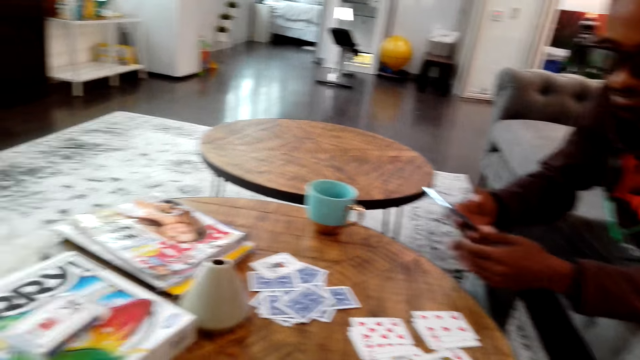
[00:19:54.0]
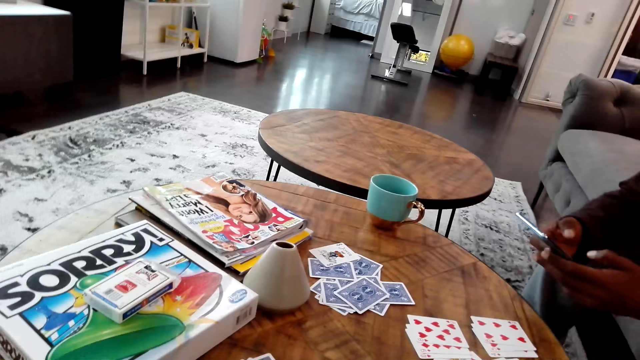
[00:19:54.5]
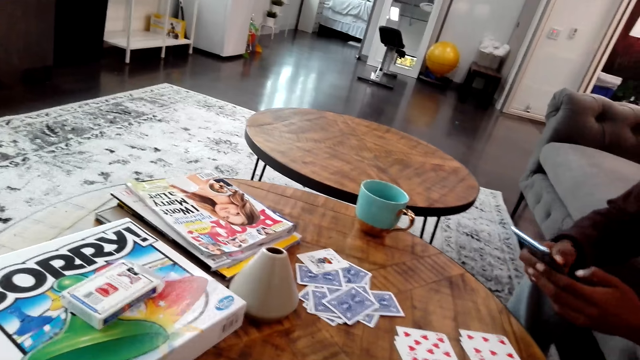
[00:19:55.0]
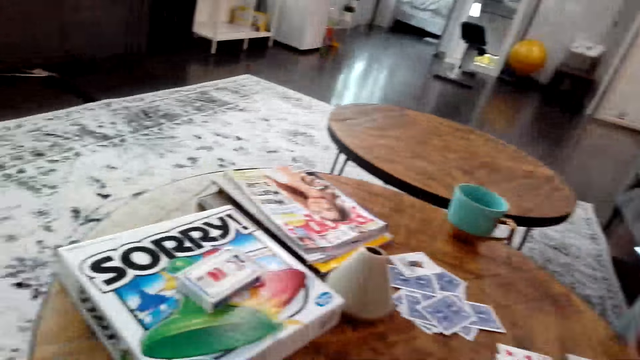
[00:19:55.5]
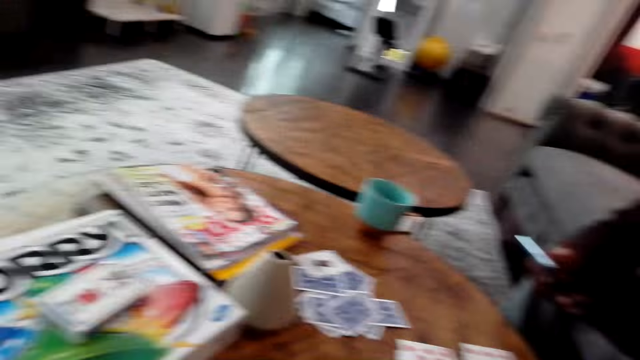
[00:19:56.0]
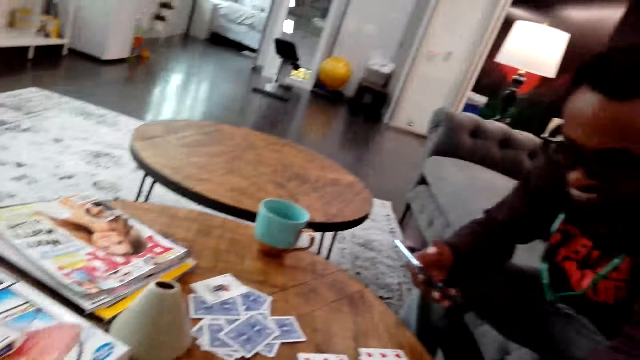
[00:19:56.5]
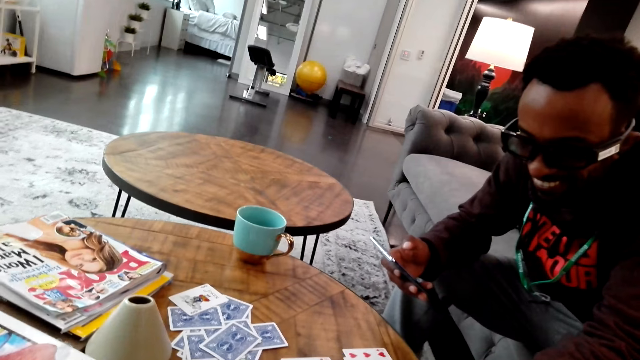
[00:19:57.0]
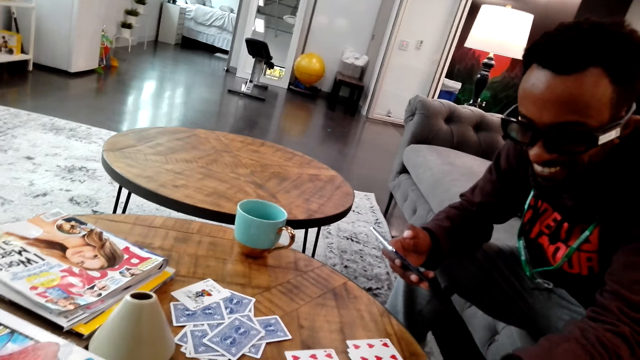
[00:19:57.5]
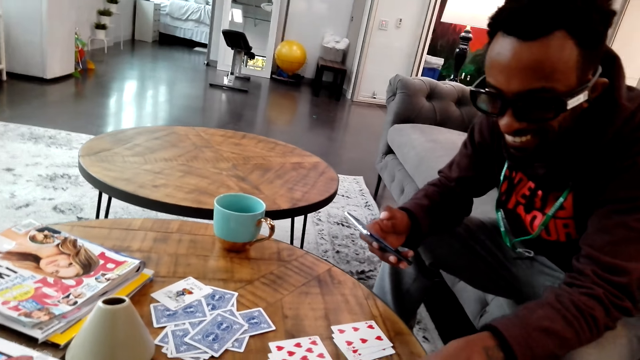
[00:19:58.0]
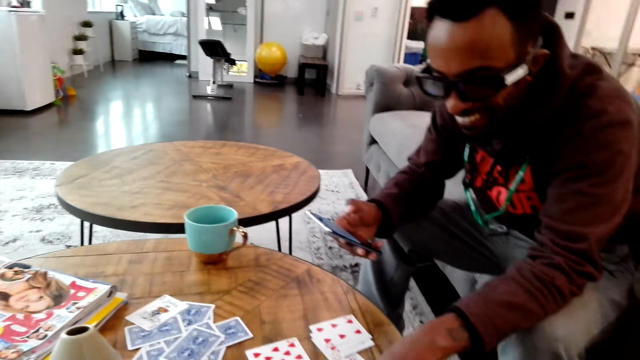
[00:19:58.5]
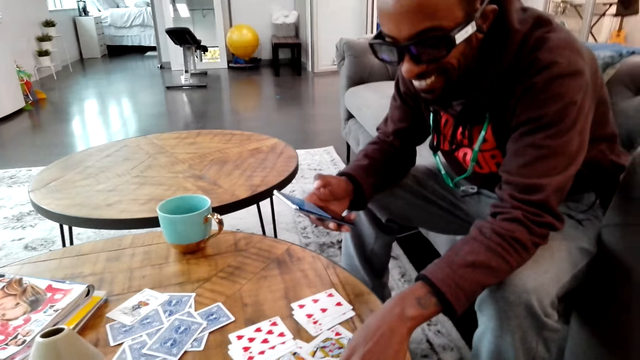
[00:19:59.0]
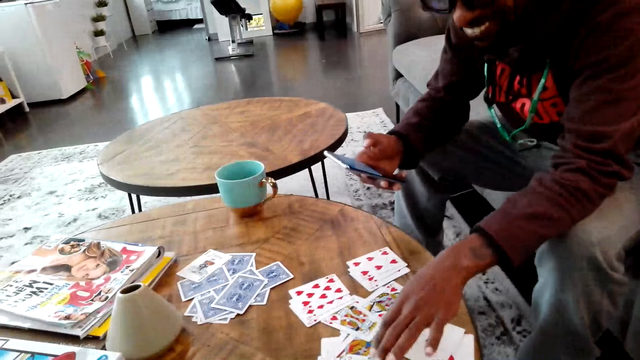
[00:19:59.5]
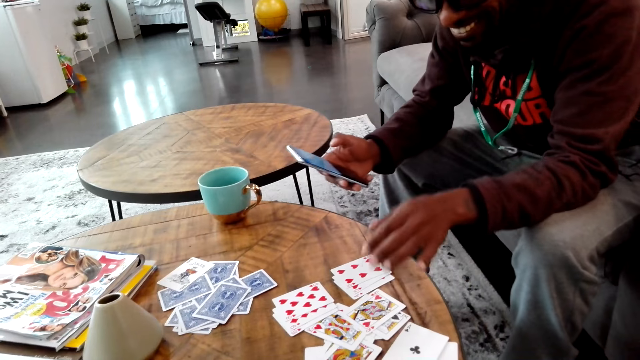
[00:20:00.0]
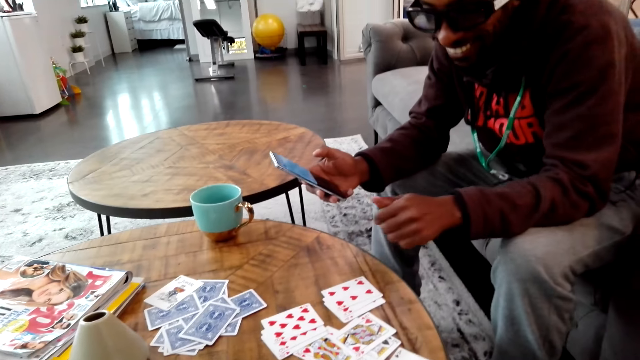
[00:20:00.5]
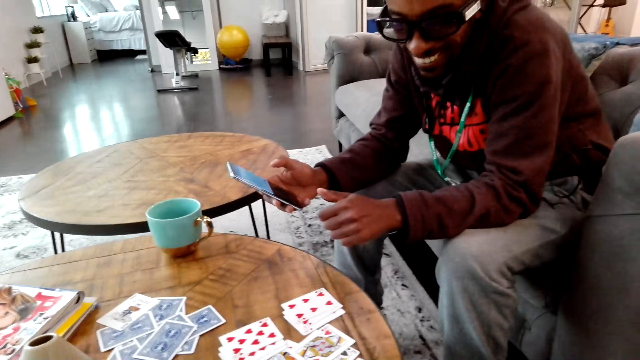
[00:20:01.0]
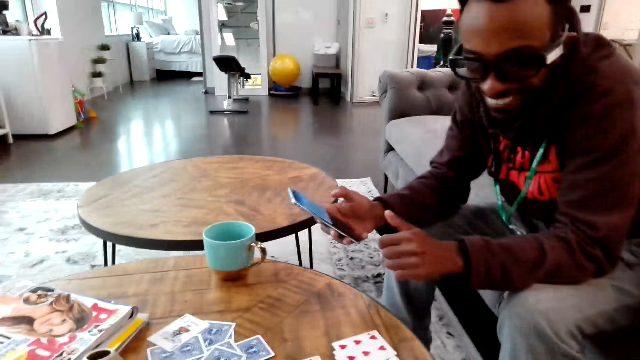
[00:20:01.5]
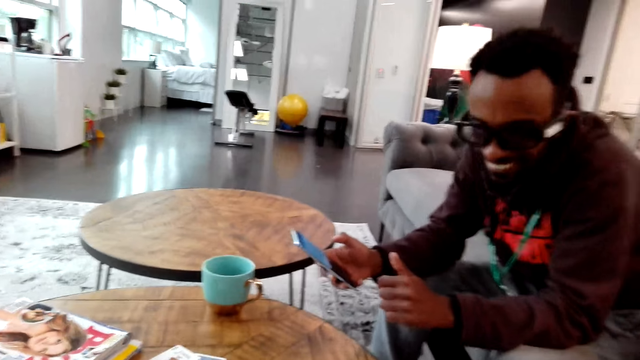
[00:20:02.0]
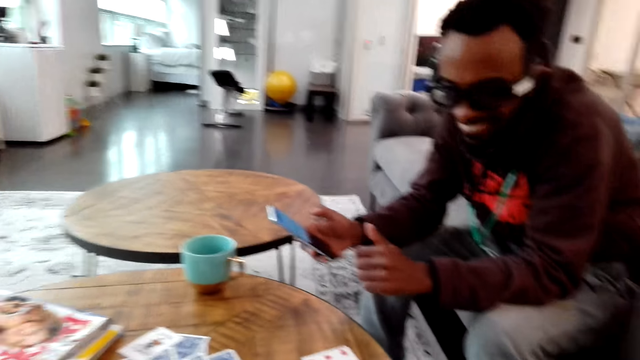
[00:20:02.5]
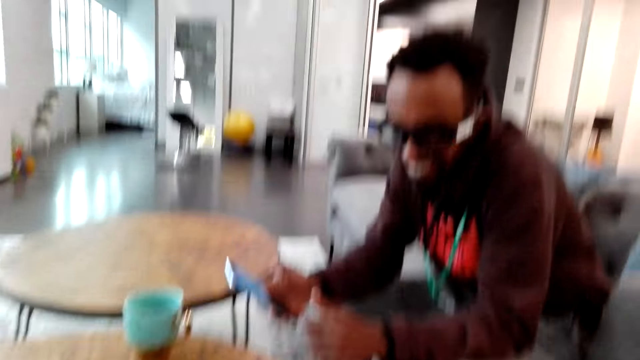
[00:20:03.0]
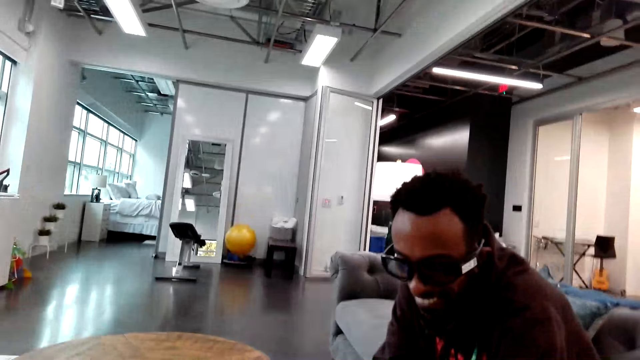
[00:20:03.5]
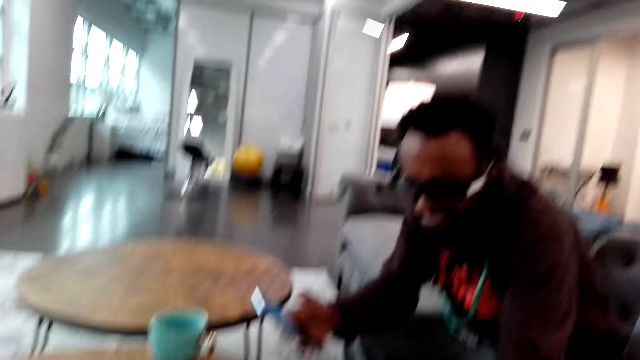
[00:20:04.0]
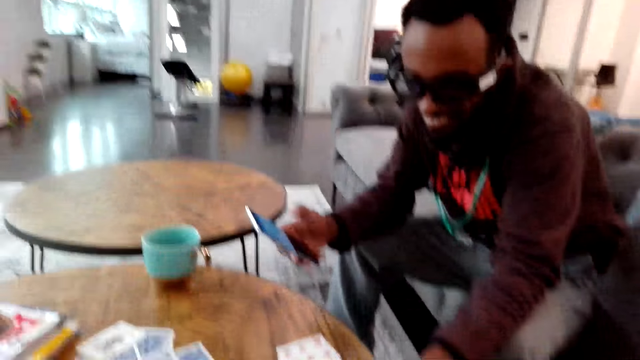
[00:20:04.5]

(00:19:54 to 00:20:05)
A man turns a card on the table and operates a phone. The camera wearer looks around the house. The man moves cards on the table. The camera wearer does something.

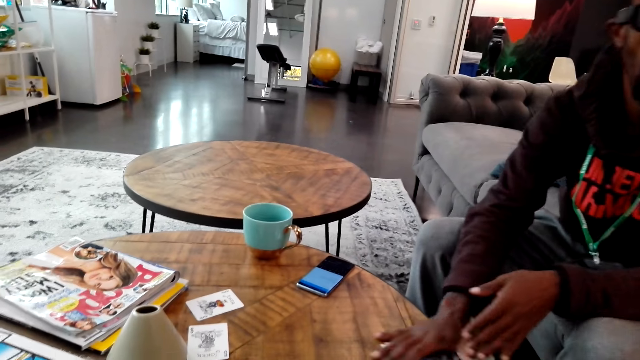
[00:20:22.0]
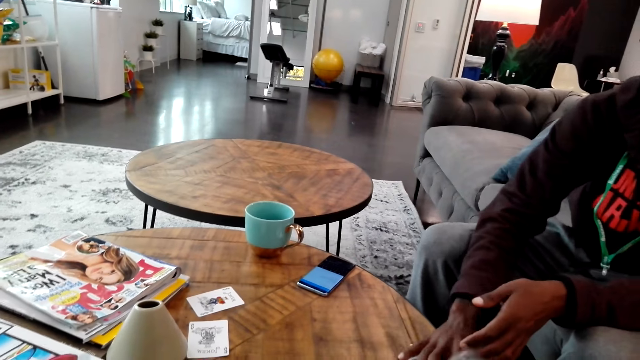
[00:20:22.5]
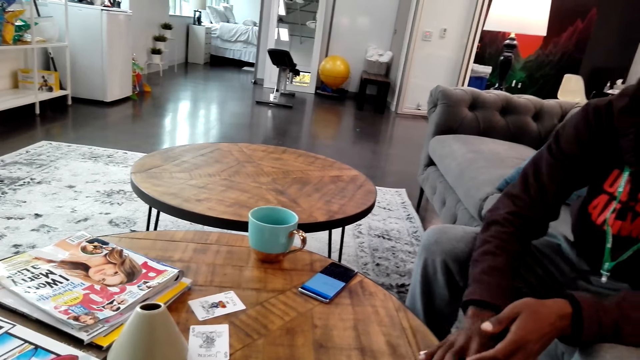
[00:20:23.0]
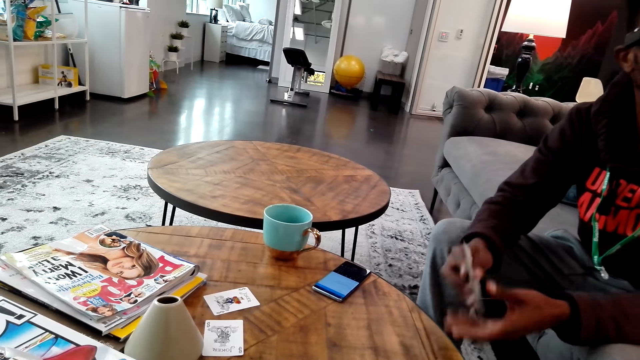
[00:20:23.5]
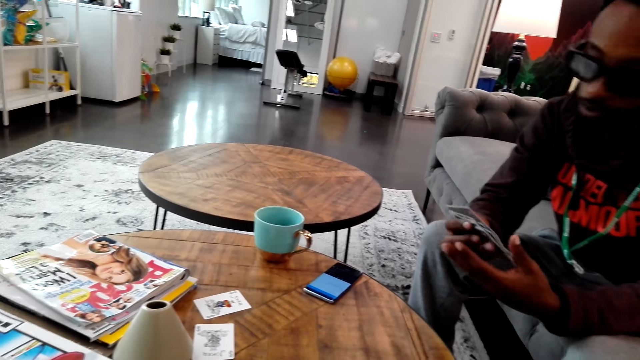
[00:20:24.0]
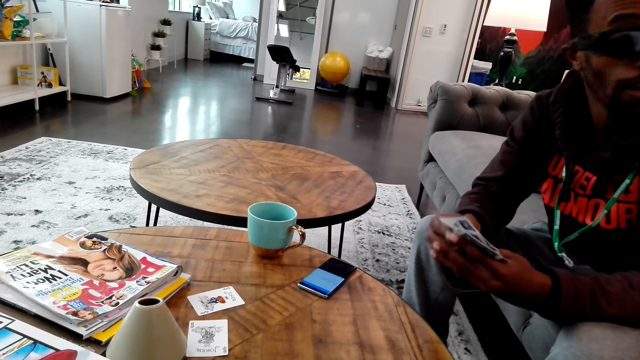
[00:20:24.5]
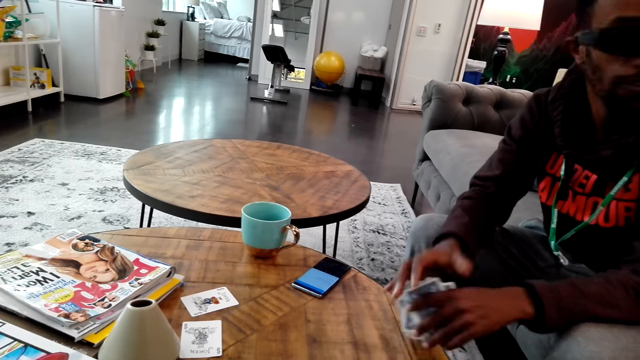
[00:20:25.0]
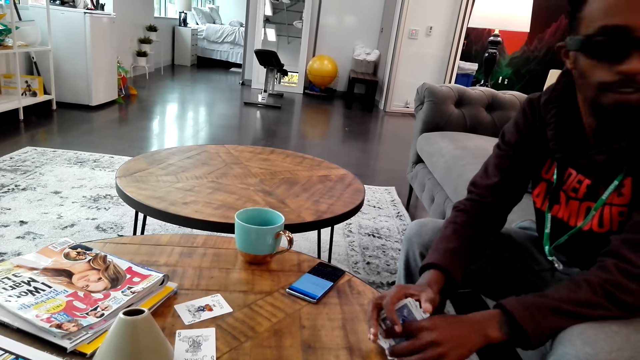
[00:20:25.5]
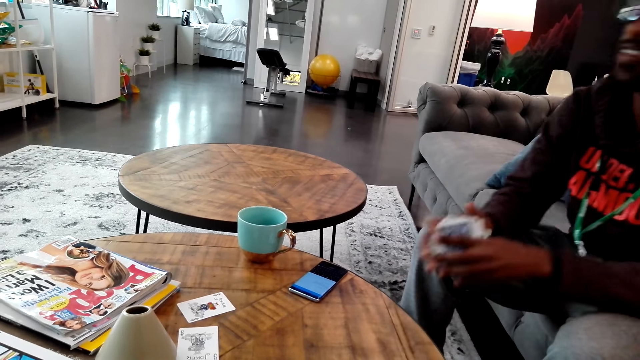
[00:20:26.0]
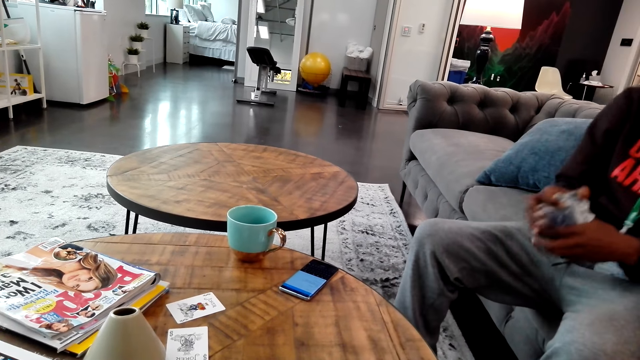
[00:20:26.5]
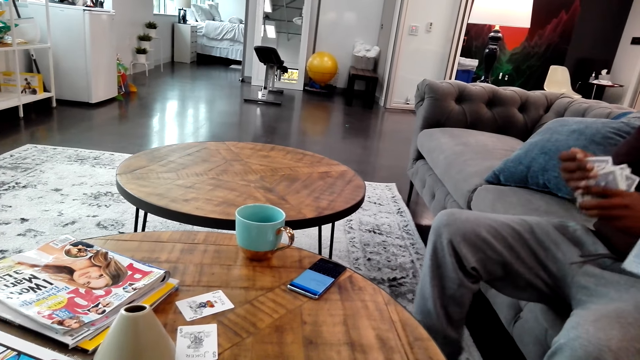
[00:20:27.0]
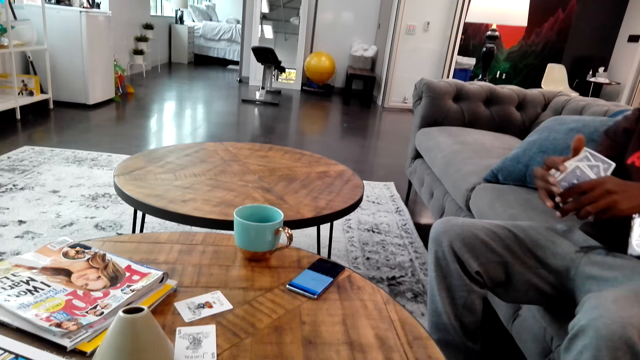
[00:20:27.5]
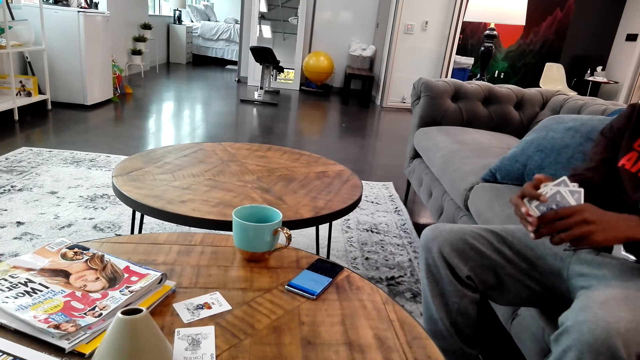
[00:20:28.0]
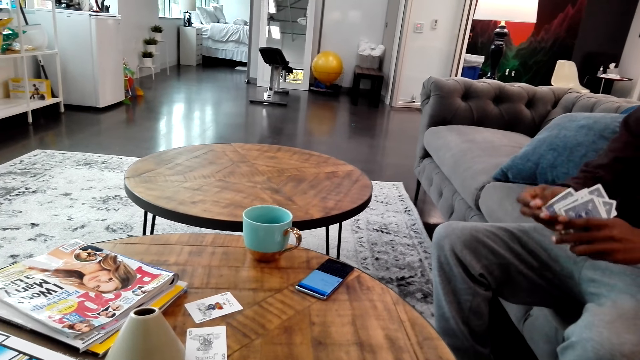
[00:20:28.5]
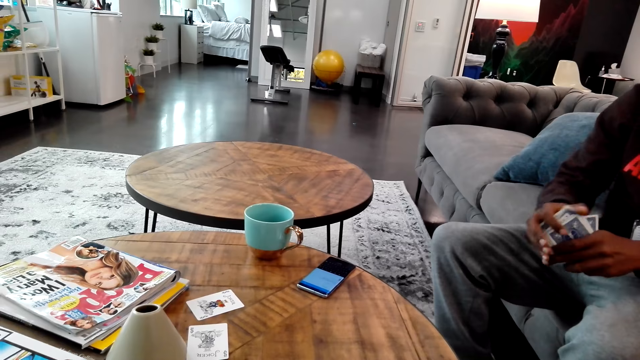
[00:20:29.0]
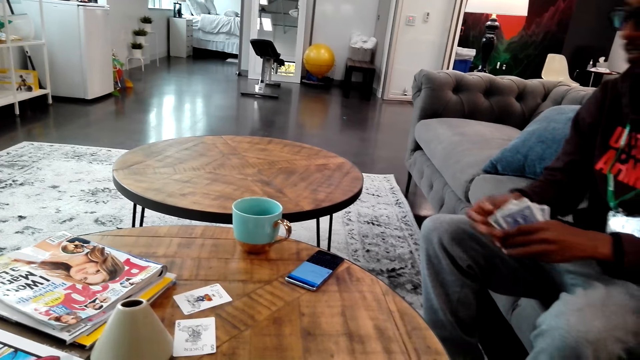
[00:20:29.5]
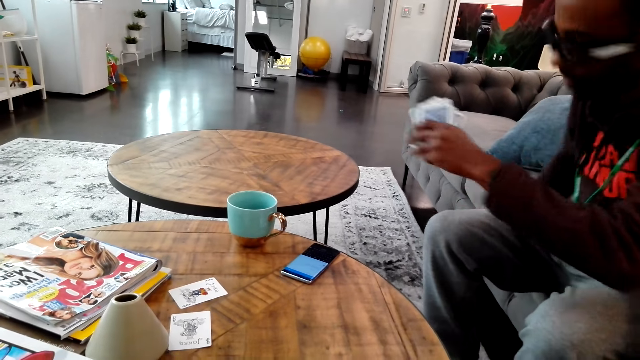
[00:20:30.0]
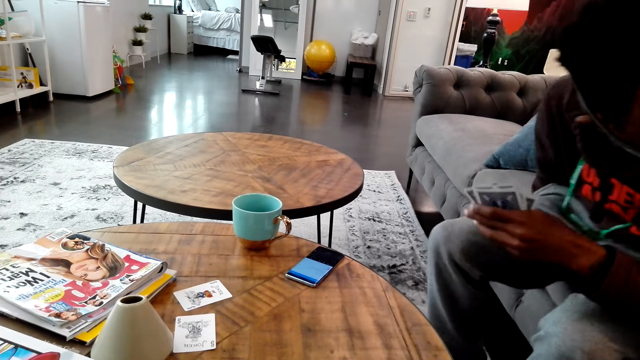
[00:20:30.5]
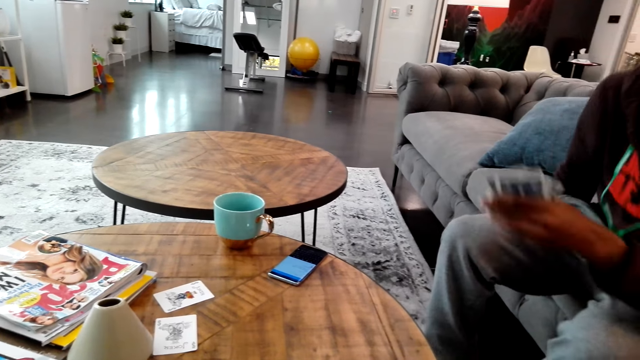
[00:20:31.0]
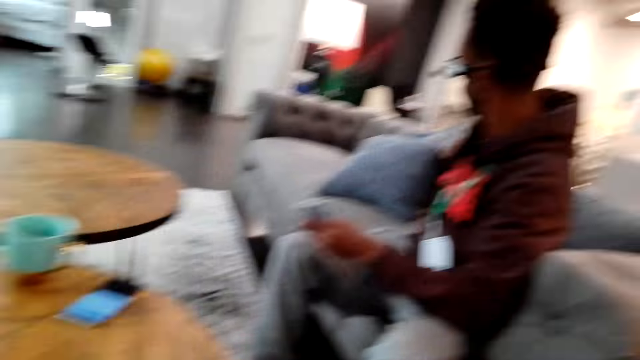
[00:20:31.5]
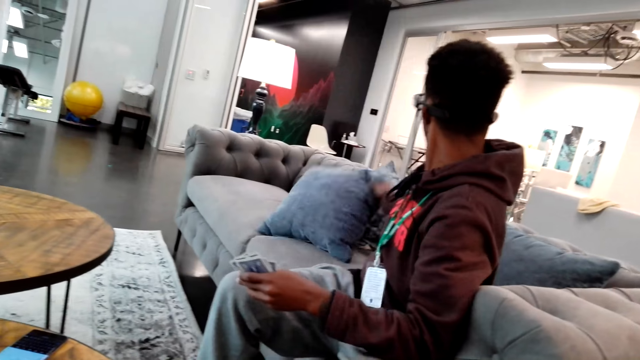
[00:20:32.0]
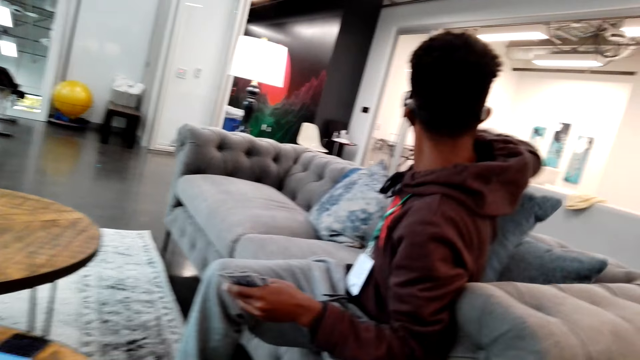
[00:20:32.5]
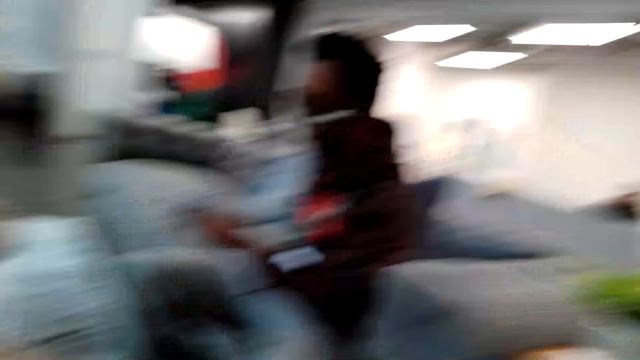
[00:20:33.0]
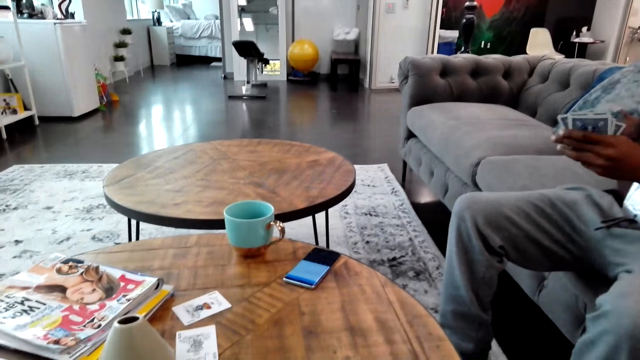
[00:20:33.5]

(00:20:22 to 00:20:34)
A man looks around and holds a card on the hand. The man arranges the cards. The camera wearer looks around the house. The man leans on the sofa set, moves a card on the hand, moves on the sofa set, searches at something, and moves the cushion on the sofa set.
